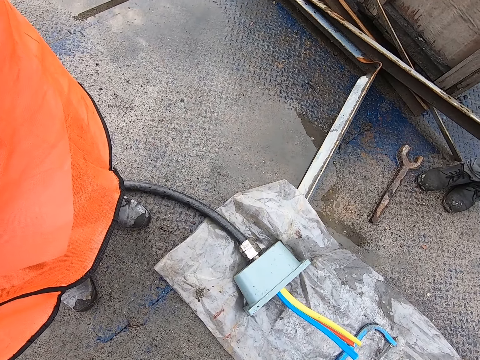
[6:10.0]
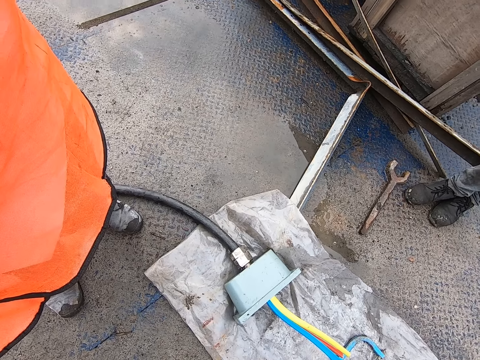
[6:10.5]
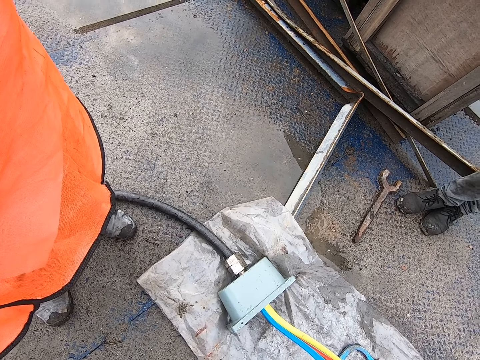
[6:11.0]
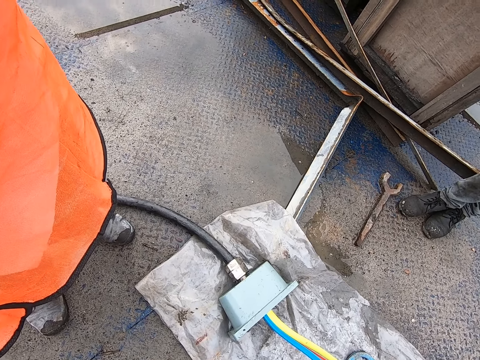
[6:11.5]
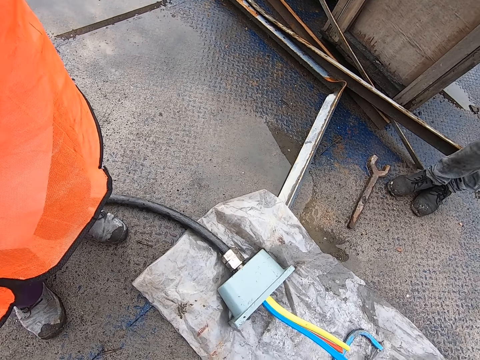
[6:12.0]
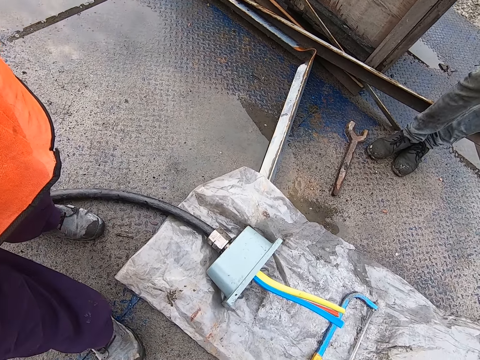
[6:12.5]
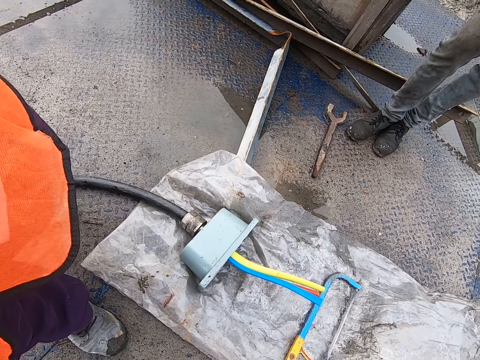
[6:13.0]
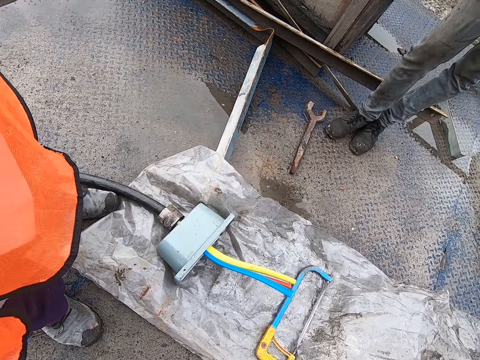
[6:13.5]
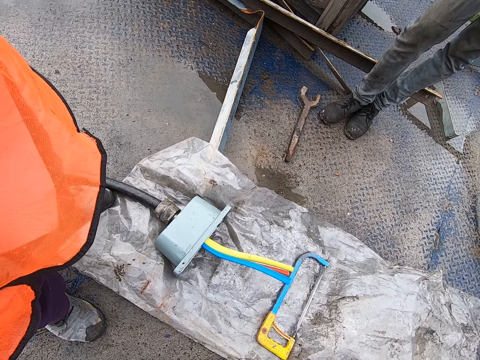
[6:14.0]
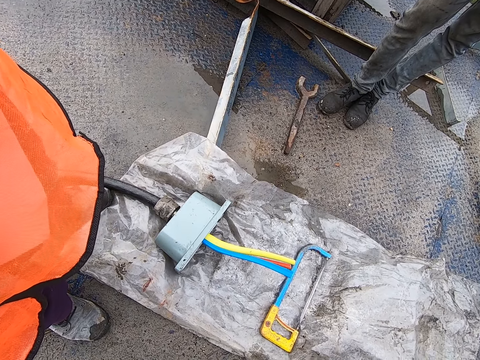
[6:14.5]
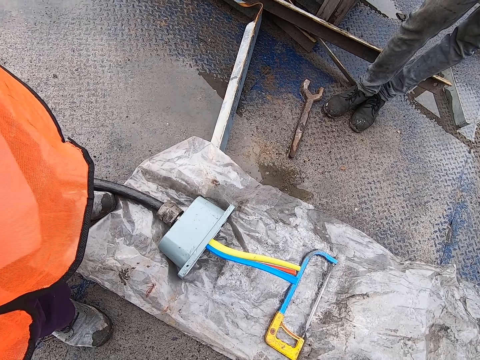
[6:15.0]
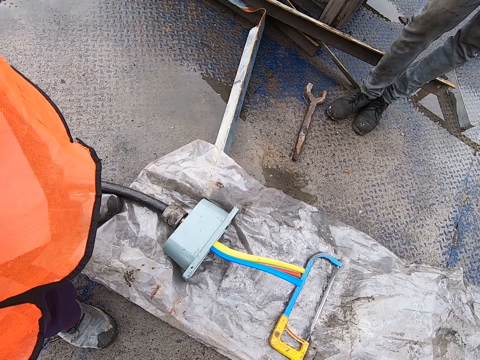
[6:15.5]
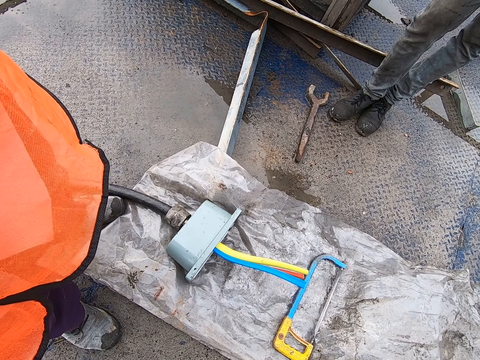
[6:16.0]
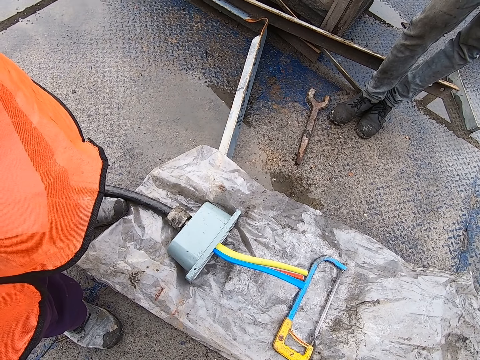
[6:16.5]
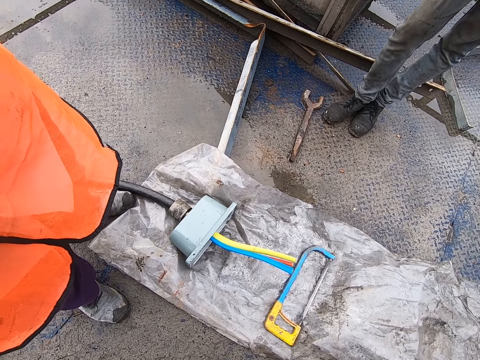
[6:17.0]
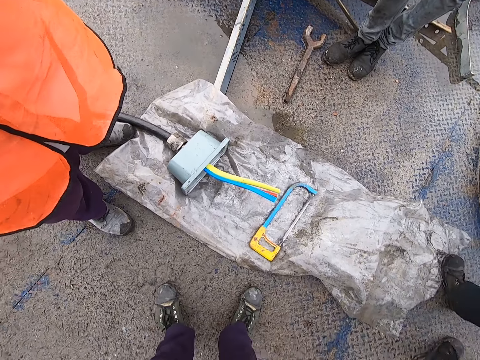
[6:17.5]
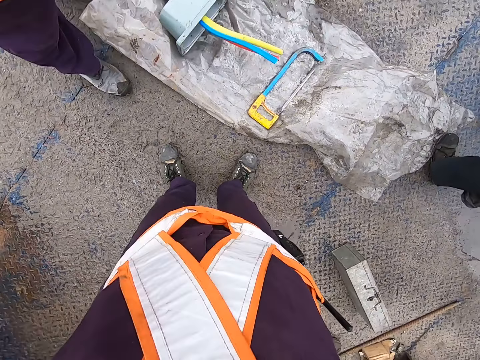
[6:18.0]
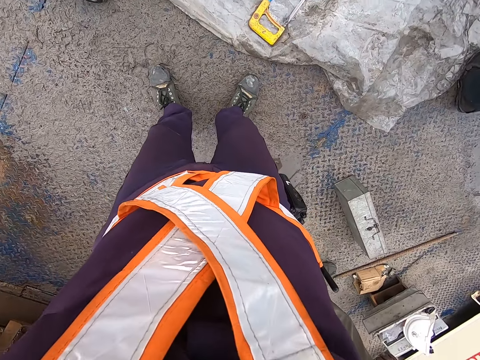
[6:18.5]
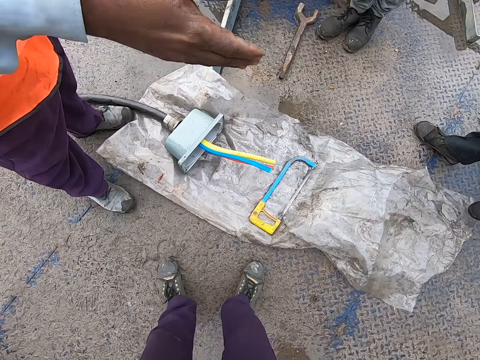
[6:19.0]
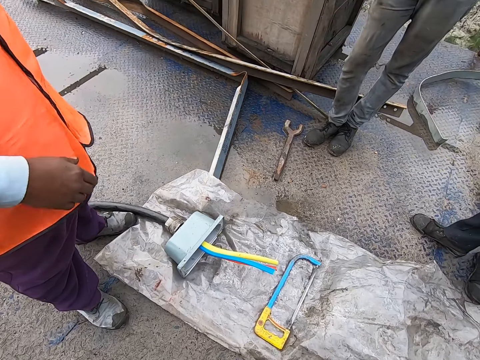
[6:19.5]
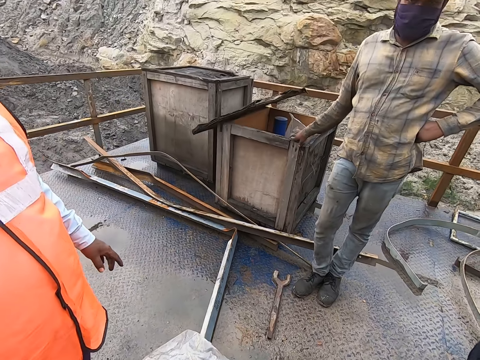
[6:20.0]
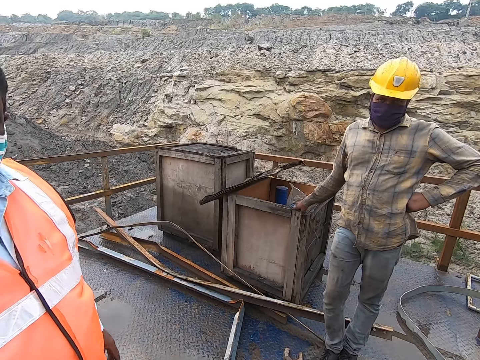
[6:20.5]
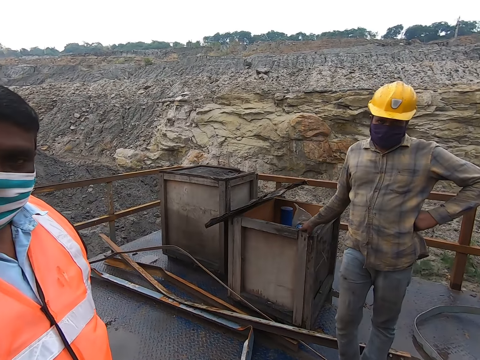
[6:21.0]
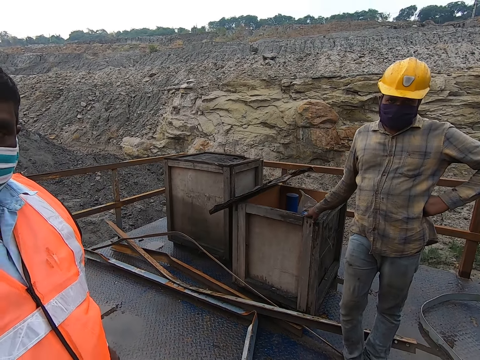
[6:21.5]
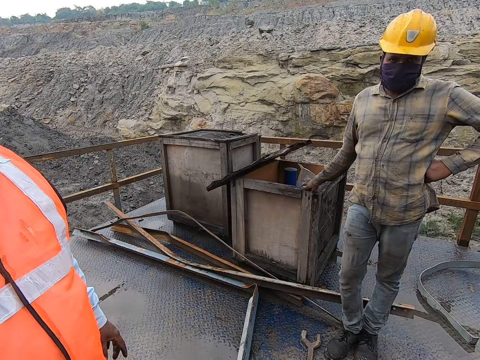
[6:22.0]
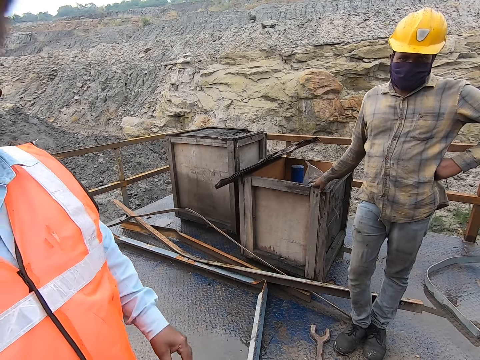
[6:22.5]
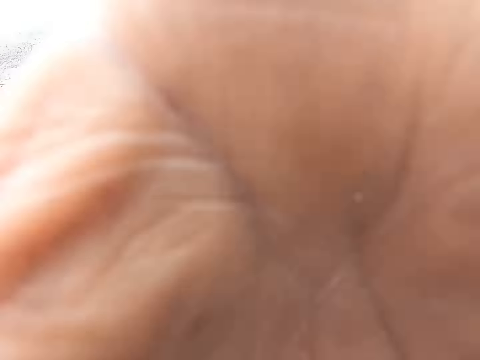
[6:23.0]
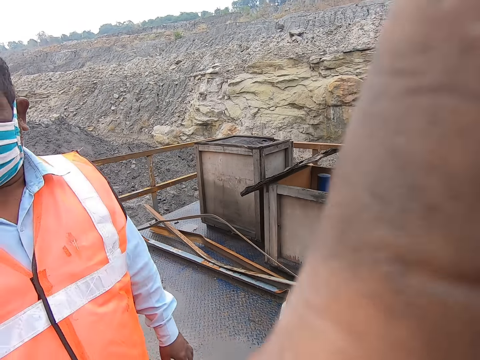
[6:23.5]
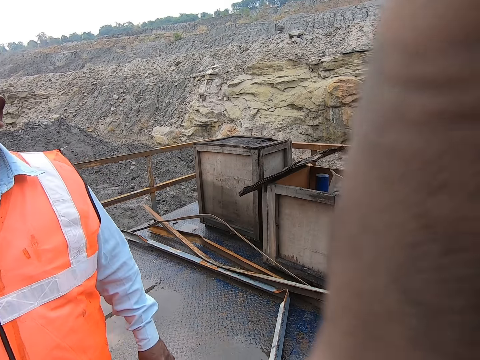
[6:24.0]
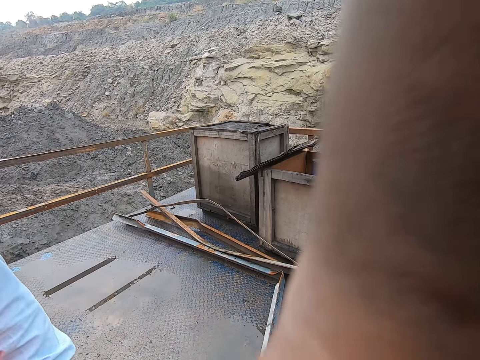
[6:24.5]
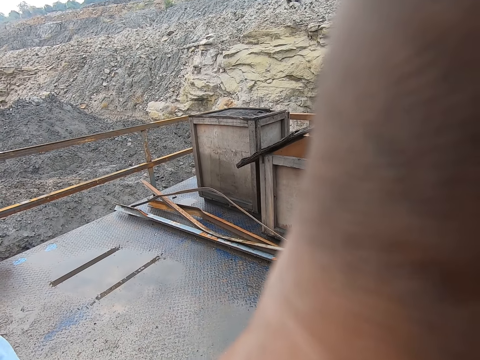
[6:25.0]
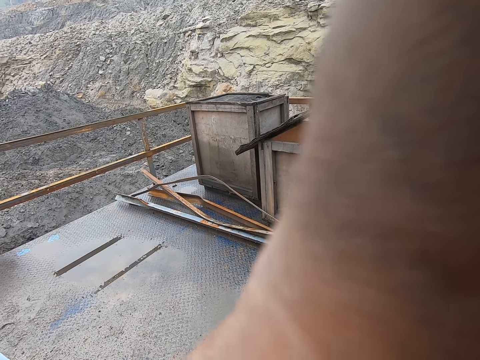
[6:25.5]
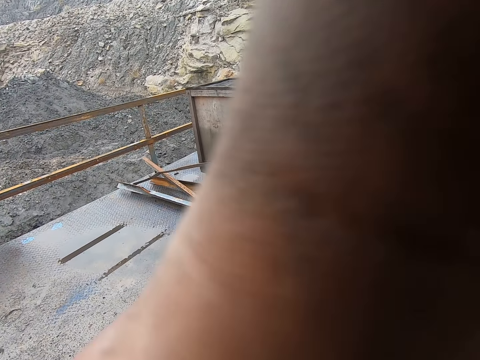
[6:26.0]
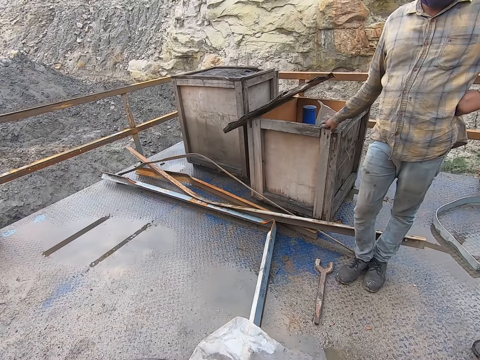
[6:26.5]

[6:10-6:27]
The camera wearer moves. They look around. They touch the camera. They adjust the camera on the head.

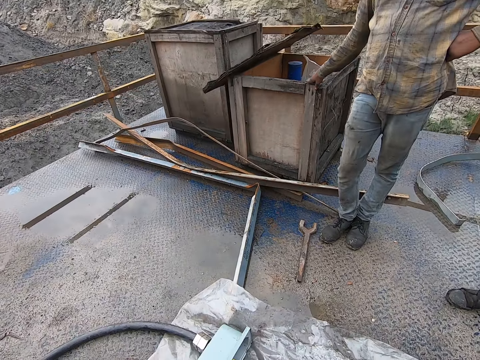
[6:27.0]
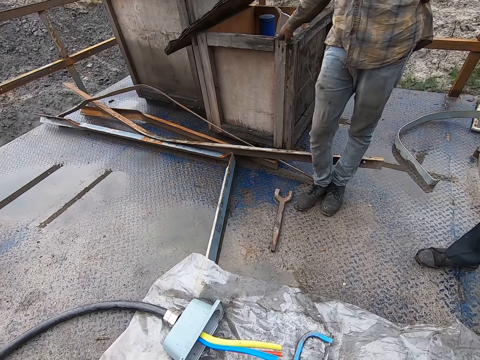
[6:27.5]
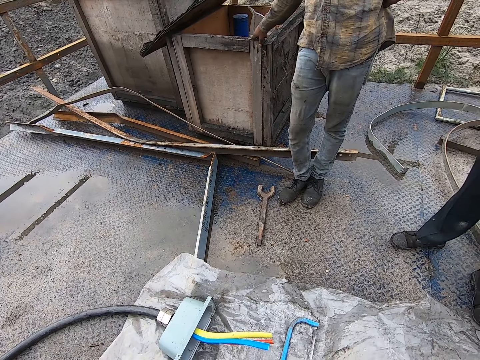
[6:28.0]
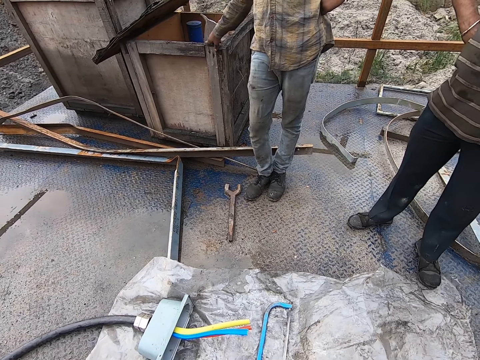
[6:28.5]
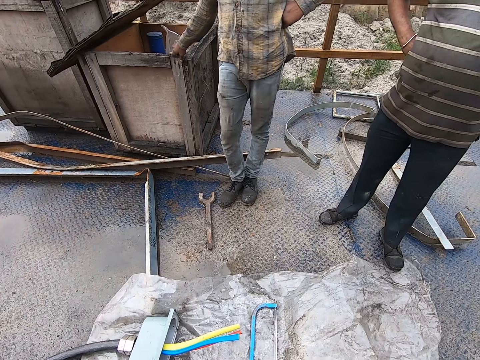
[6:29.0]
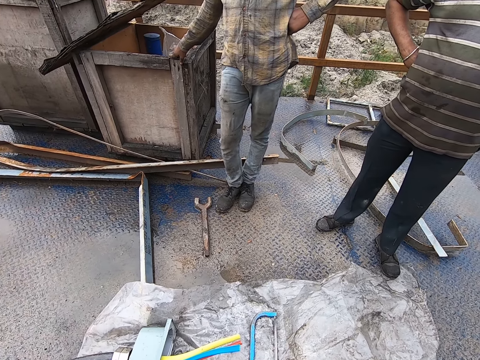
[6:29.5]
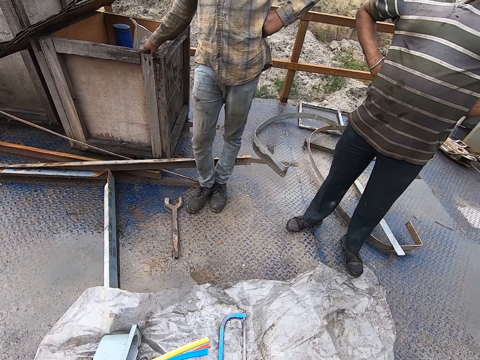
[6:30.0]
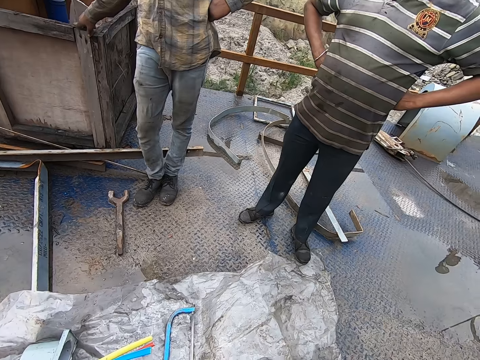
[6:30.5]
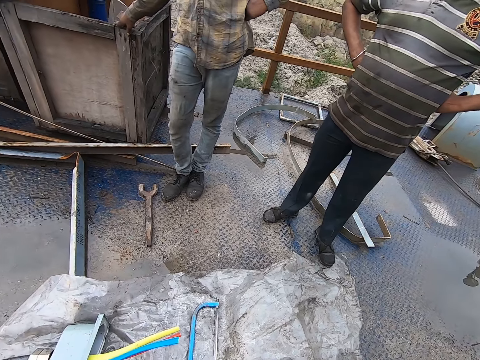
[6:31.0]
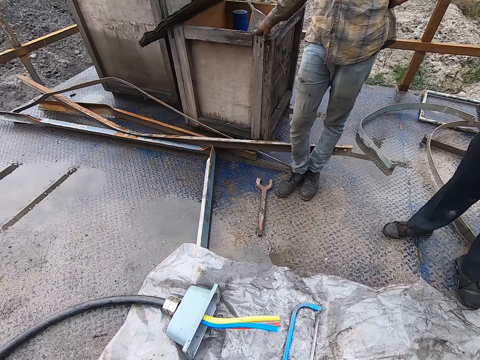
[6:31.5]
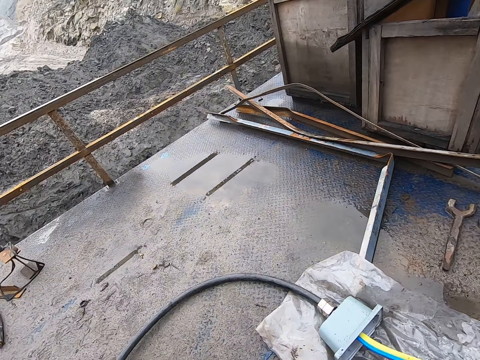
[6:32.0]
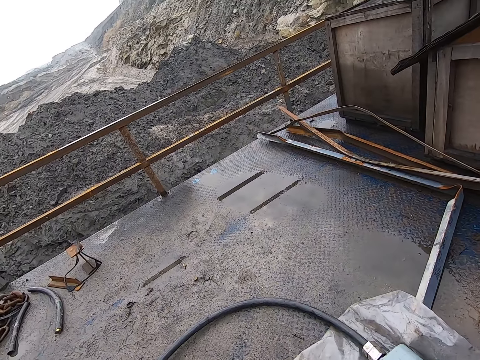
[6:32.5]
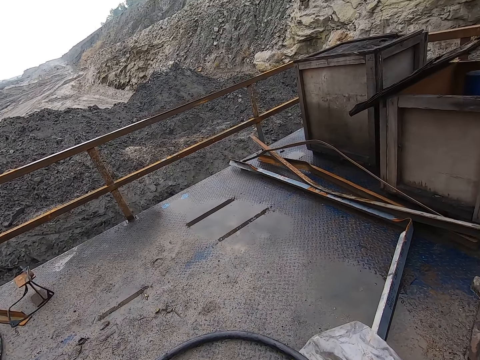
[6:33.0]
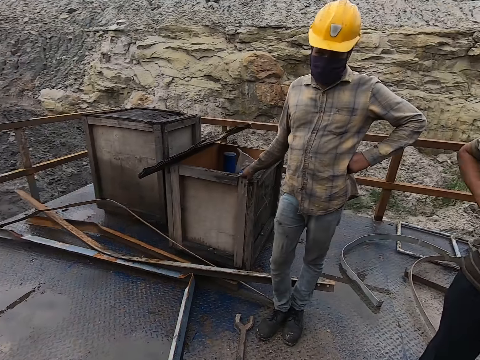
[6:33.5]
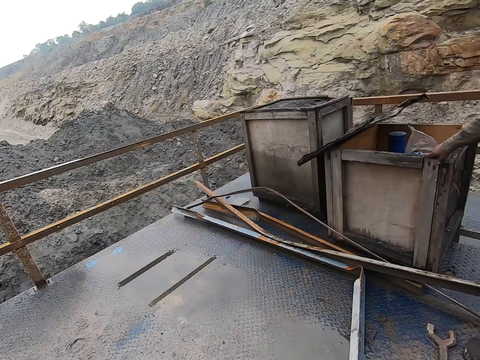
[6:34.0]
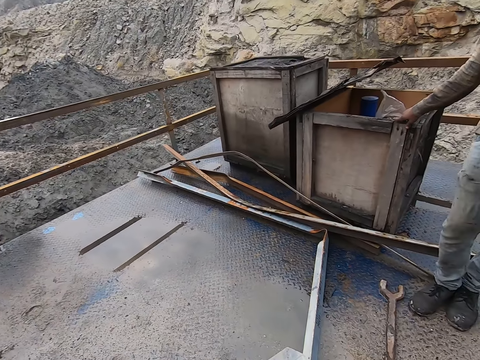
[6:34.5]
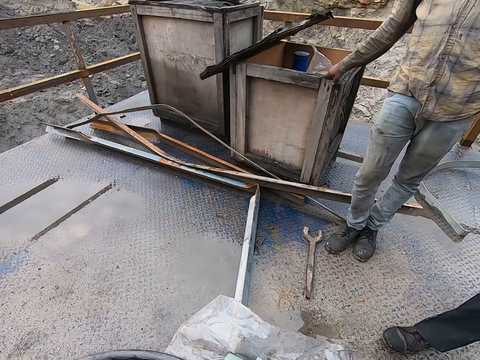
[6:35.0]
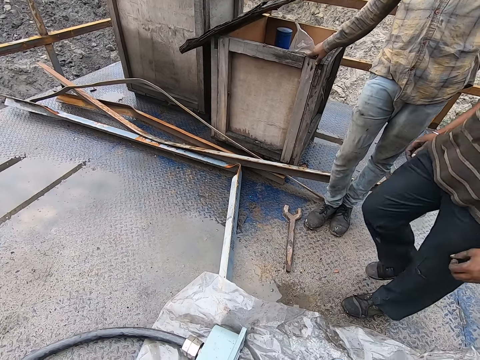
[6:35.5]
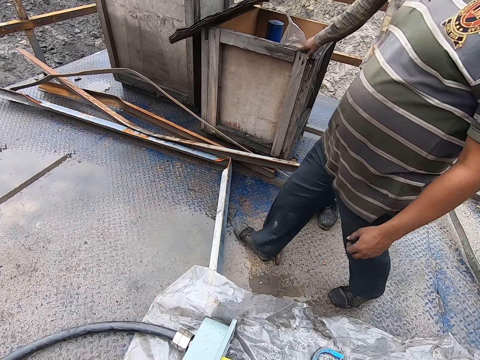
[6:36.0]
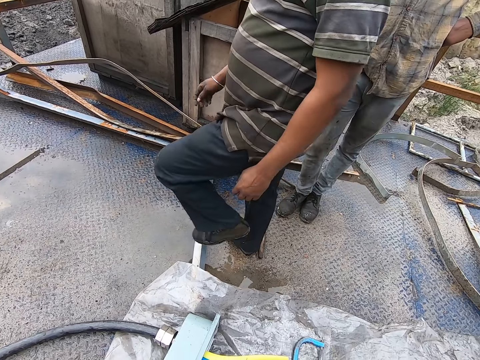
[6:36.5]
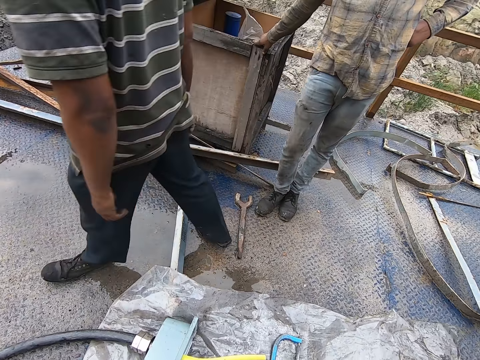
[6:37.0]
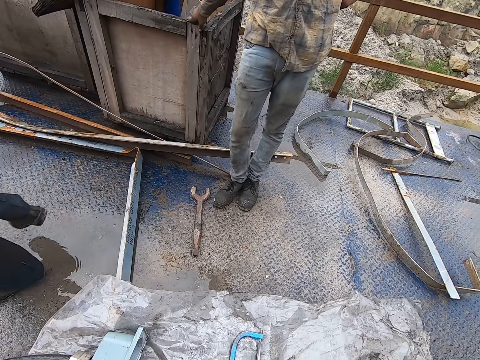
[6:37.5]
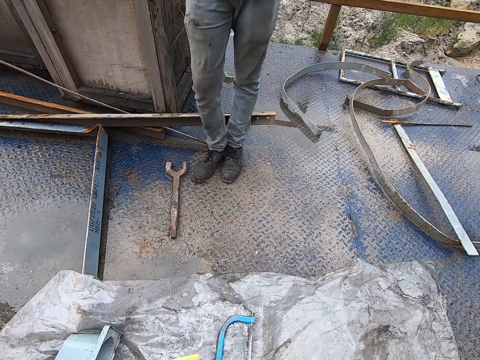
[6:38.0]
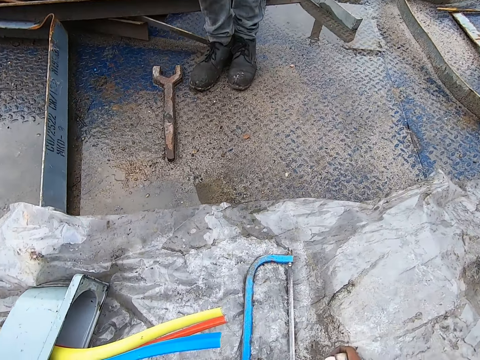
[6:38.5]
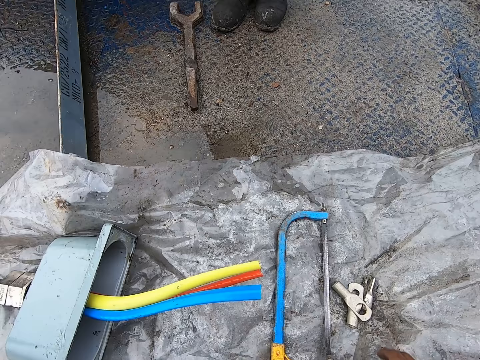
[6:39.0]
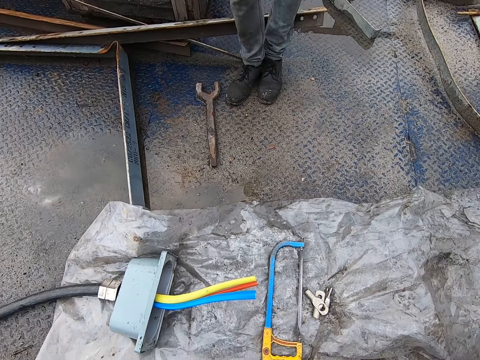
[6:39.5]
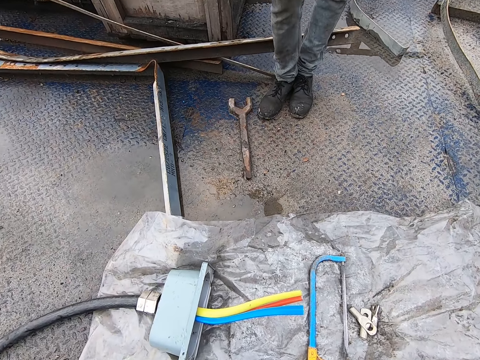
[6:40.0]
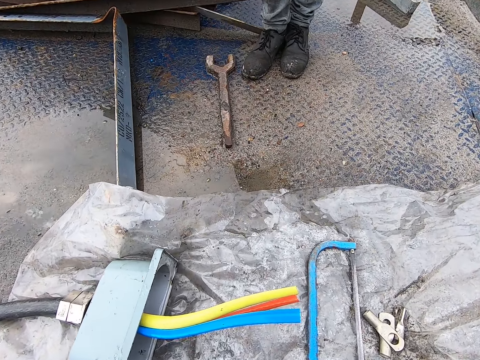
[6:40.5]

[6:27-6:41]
The camera wearer looks around. A person walks. The camera wearer bends. They put the metal on the ground. They put the screw on the sack.
